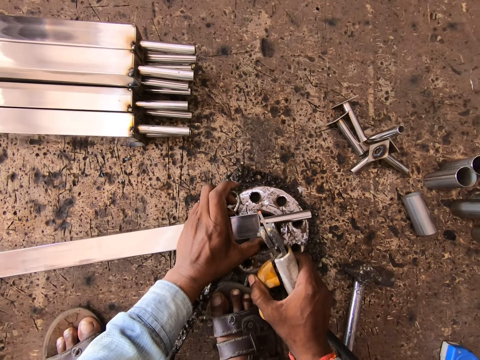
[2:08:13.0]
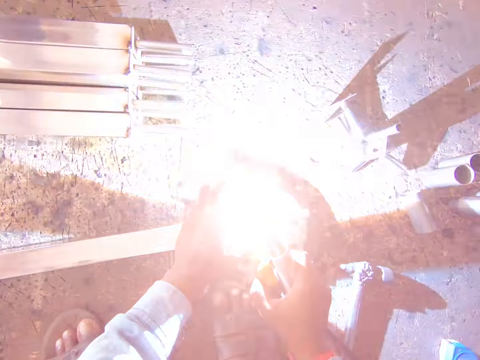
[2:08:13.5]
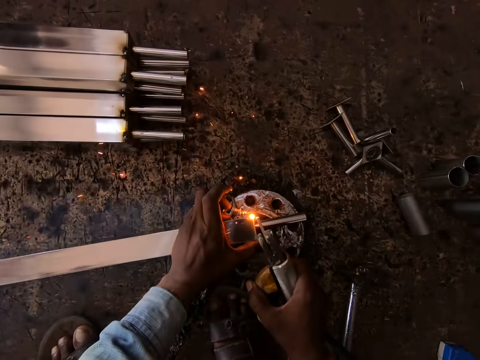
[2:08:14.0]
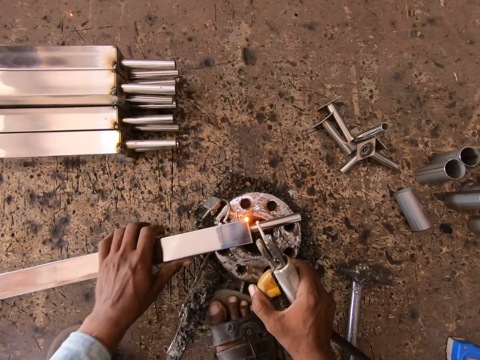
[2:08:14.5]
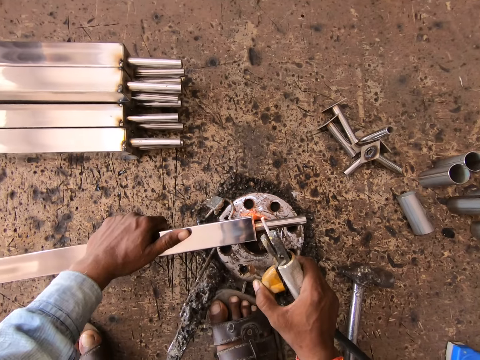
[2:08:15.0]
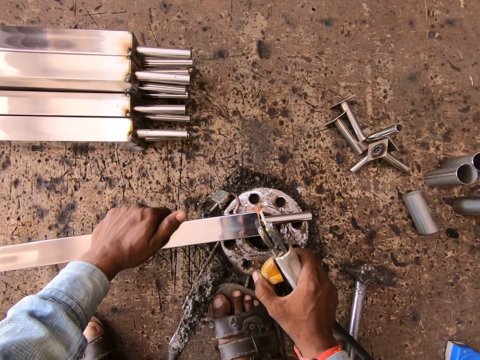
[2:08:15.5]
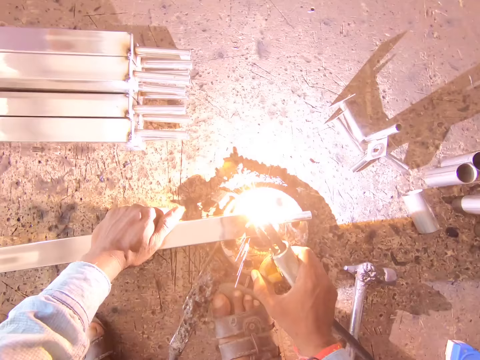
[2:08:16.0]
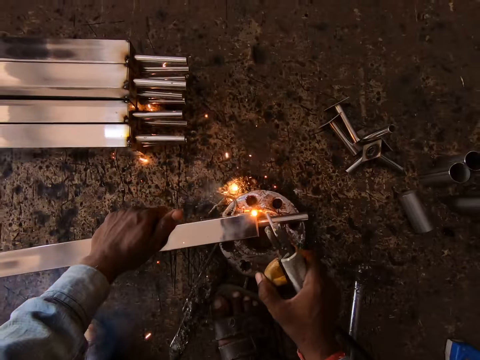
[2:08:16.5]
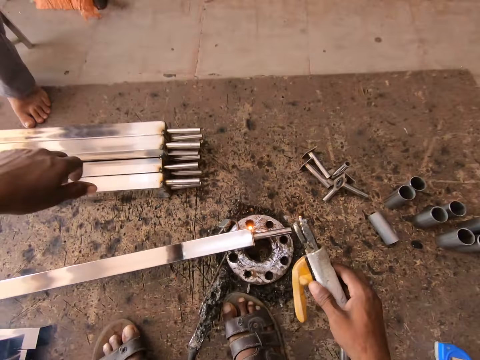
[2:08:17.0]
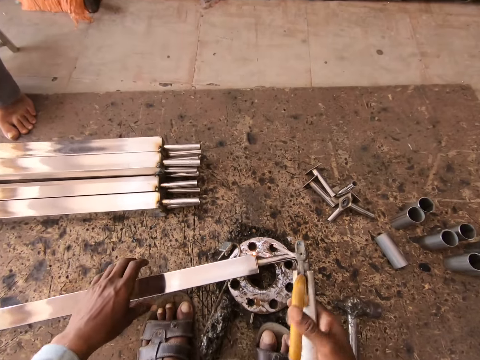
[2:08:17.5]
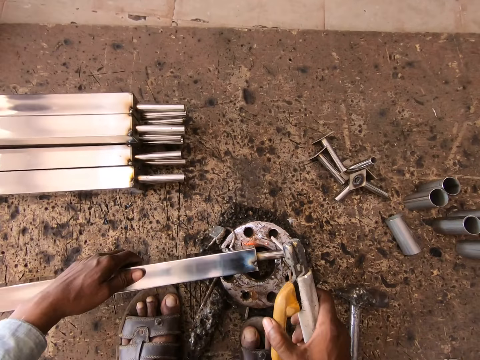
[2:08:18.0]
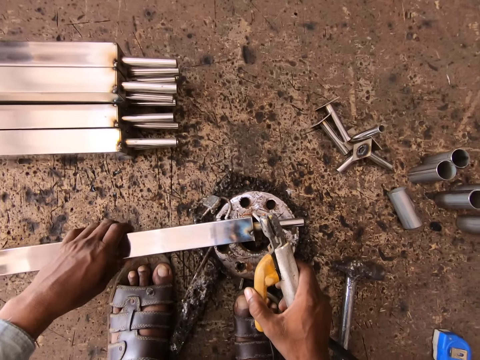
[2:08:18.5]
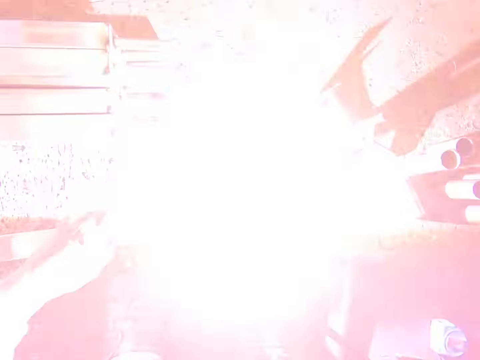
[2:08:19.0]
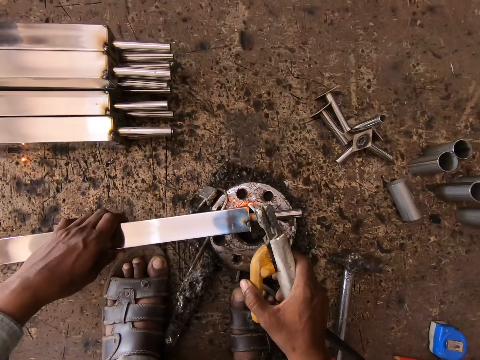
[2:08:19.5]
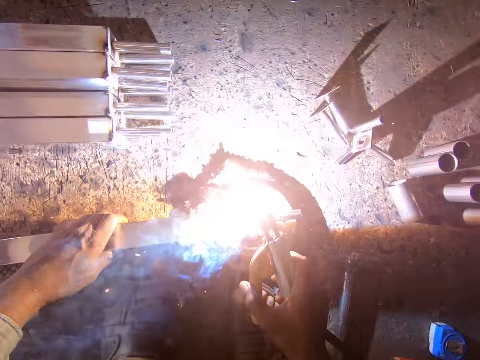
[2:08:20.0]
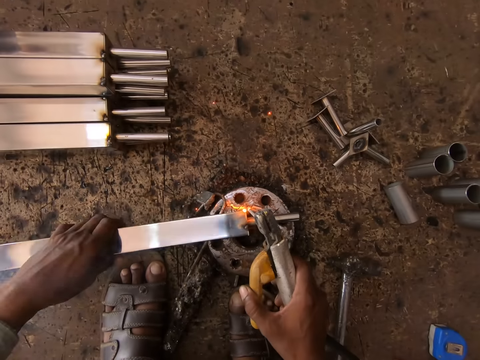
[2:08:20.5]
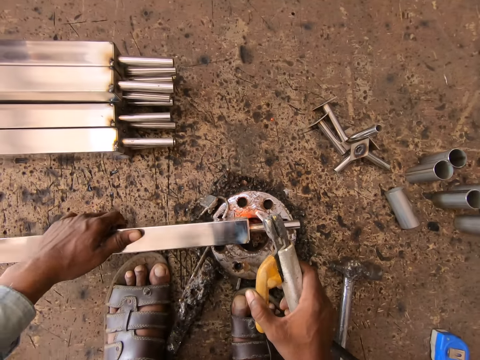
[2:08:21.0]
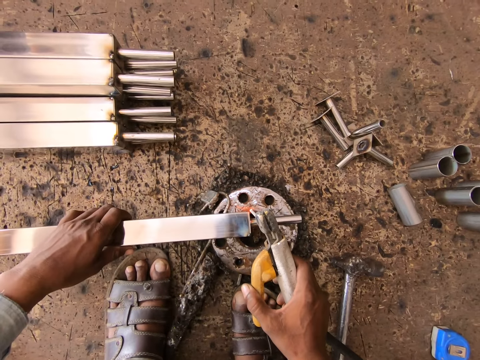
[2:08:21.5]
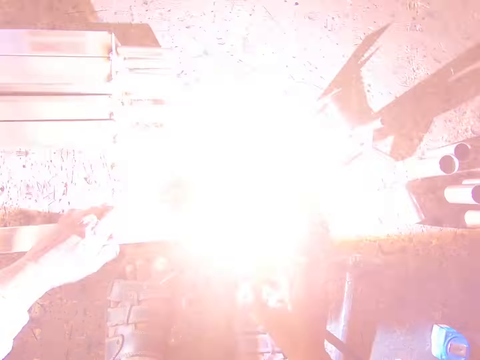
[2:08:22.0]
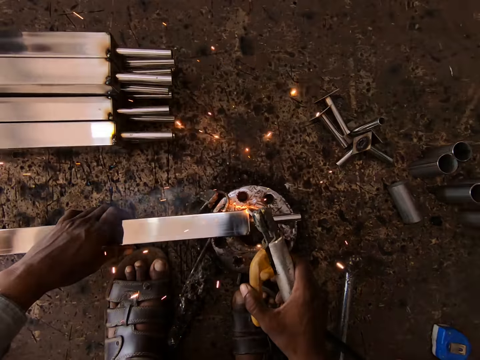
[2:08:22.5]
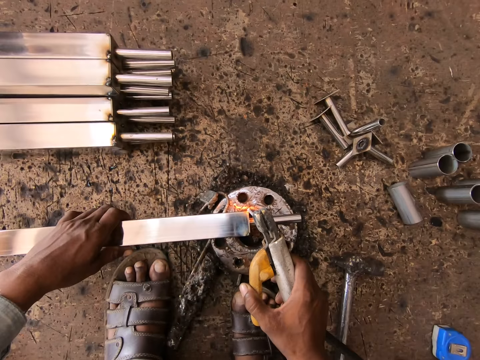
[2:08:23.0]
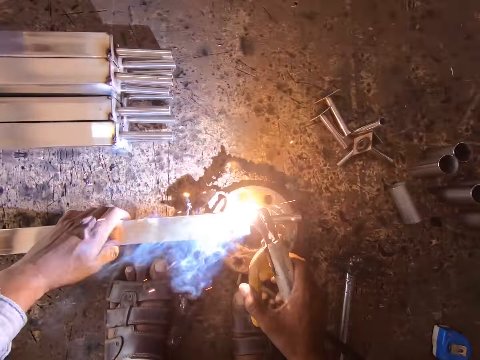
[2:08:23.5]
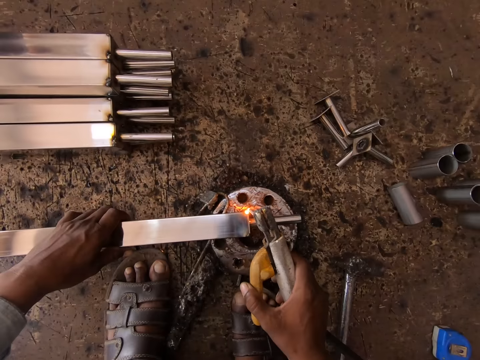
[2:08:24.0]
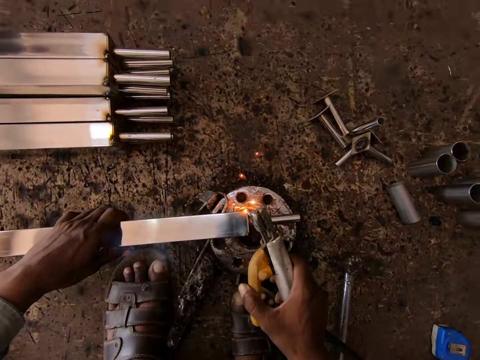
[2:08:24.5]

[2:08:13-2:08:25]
The camera wearer welds the steel tube on the flange with the welding gun in his right hand. He turns the steel tube on the flange with his left hand. He welds the steel tube on the flange with the welding gun in his right hand. He turns the steel tube on the flange with his left hand. He welds the steel tube on the flange with the welding gun in his right hand. He turns the metal rod. He welds the metal.

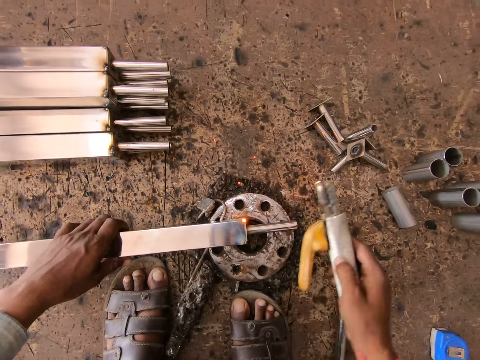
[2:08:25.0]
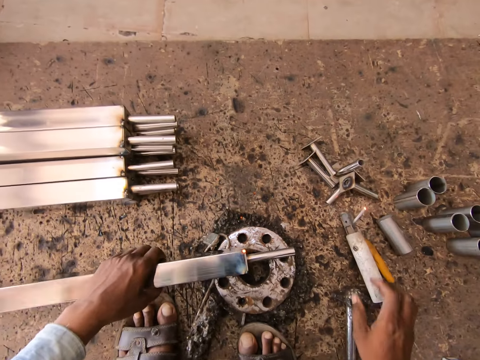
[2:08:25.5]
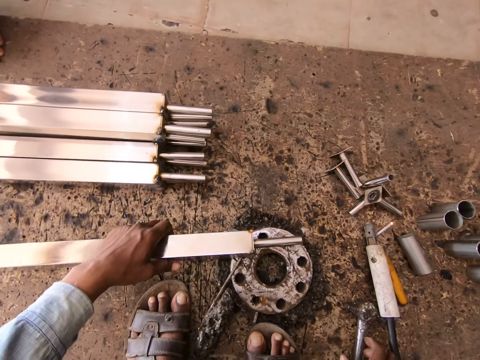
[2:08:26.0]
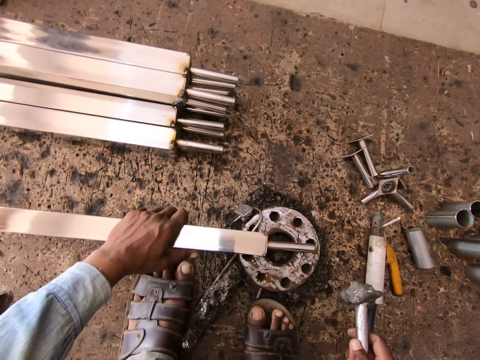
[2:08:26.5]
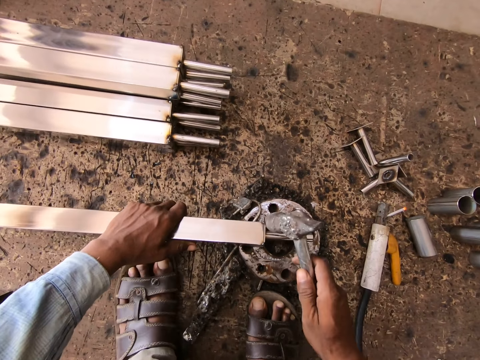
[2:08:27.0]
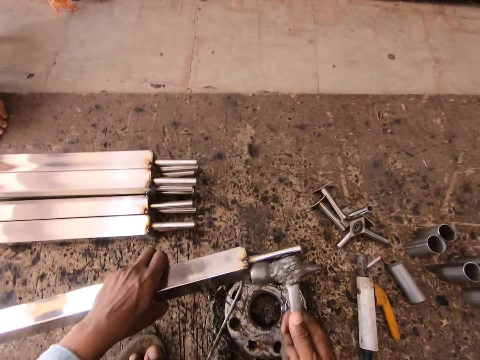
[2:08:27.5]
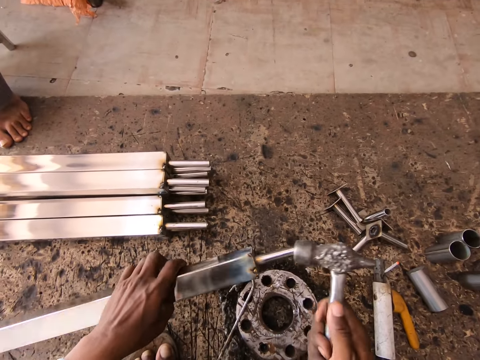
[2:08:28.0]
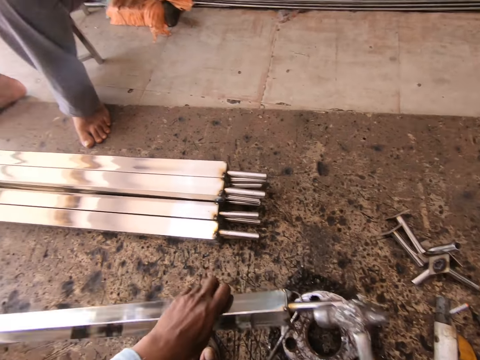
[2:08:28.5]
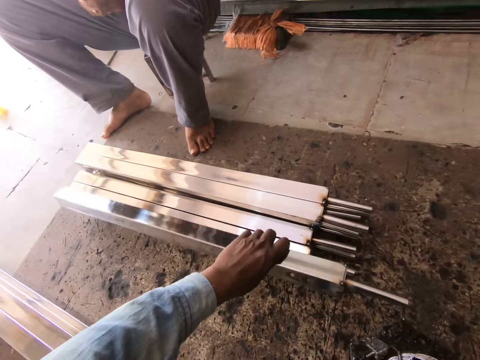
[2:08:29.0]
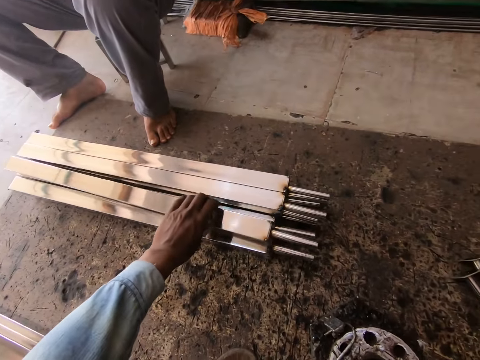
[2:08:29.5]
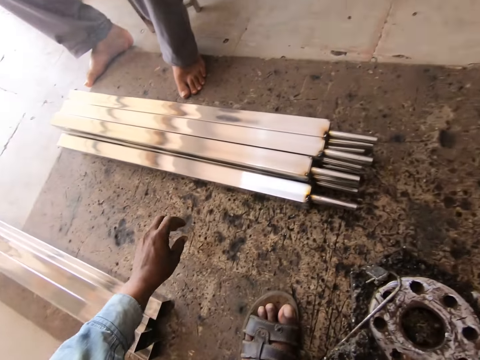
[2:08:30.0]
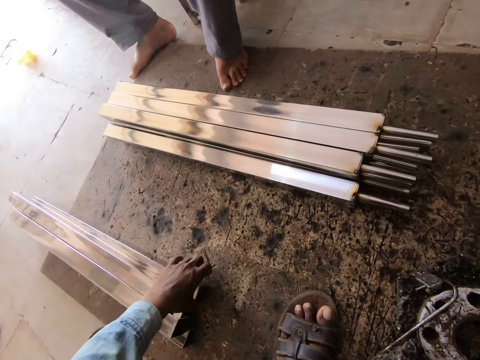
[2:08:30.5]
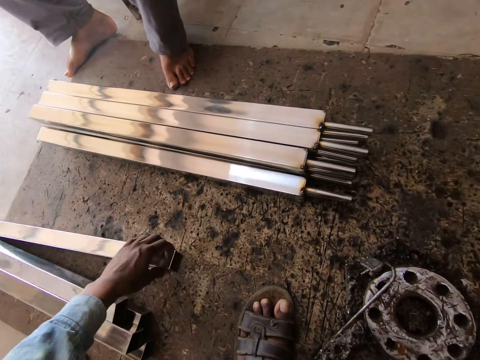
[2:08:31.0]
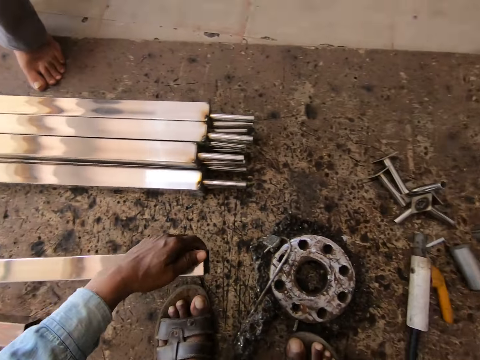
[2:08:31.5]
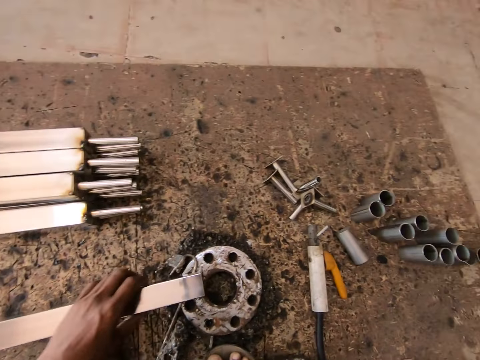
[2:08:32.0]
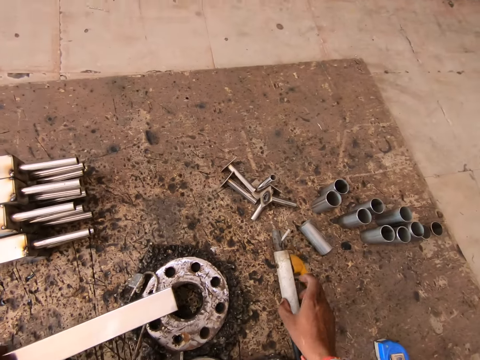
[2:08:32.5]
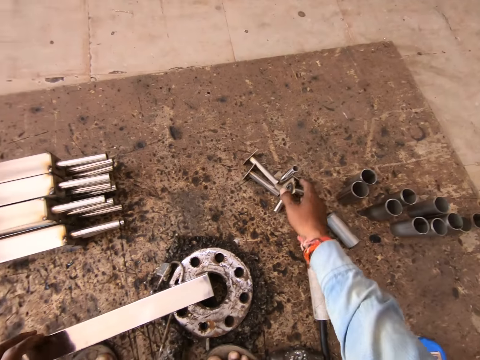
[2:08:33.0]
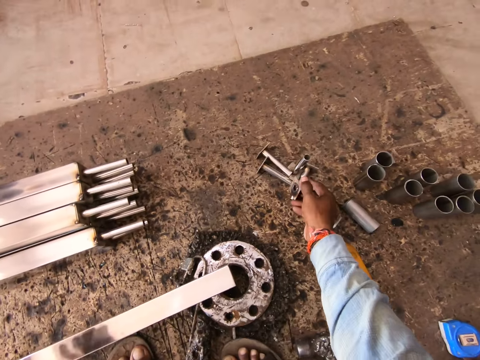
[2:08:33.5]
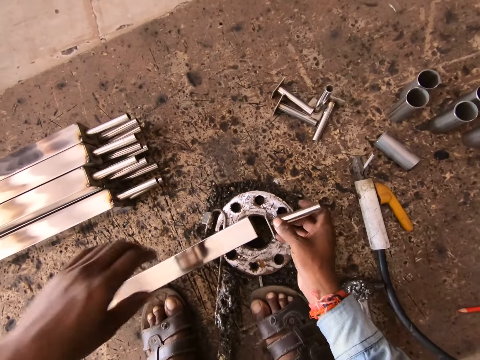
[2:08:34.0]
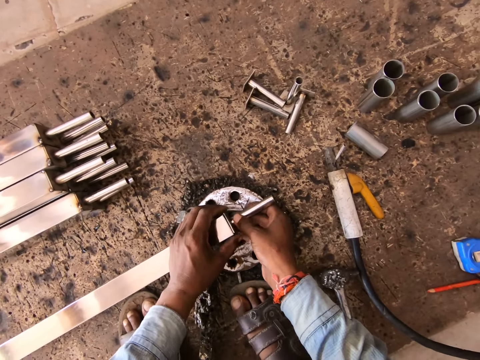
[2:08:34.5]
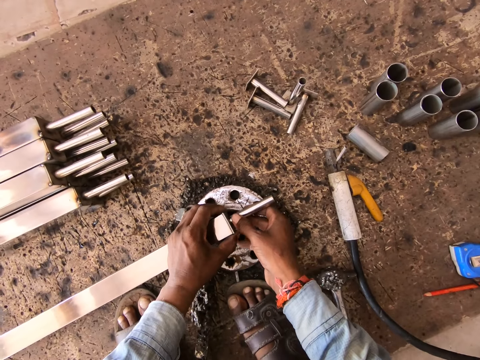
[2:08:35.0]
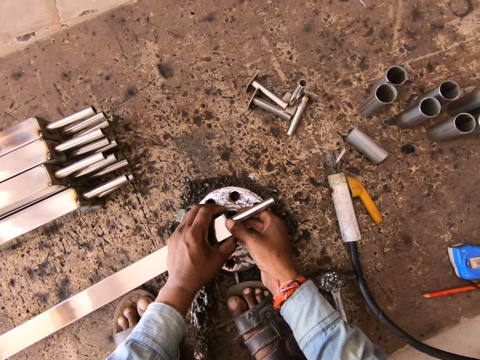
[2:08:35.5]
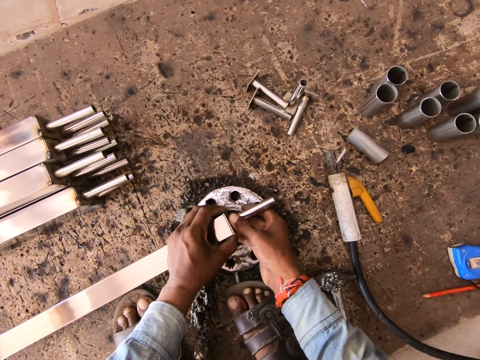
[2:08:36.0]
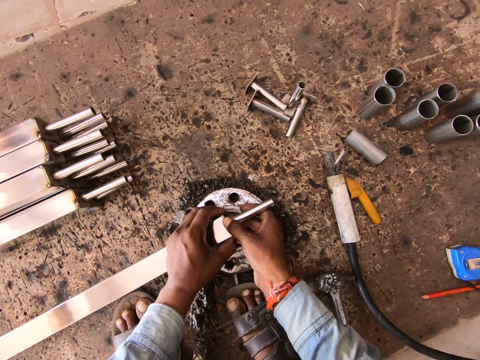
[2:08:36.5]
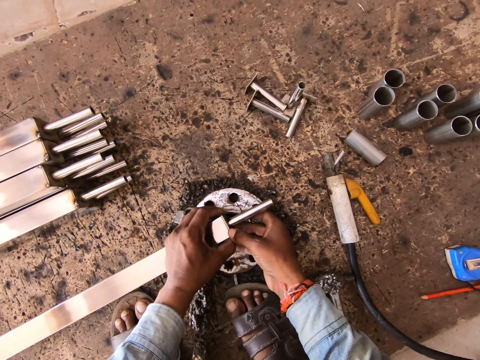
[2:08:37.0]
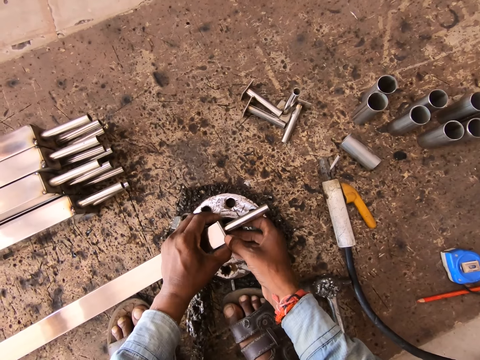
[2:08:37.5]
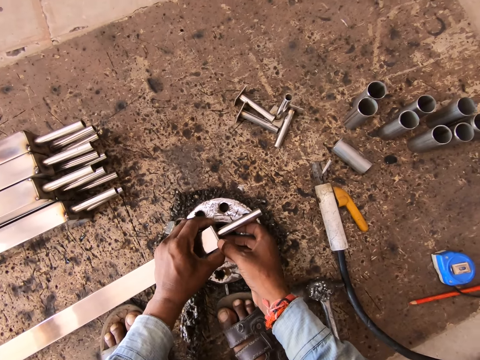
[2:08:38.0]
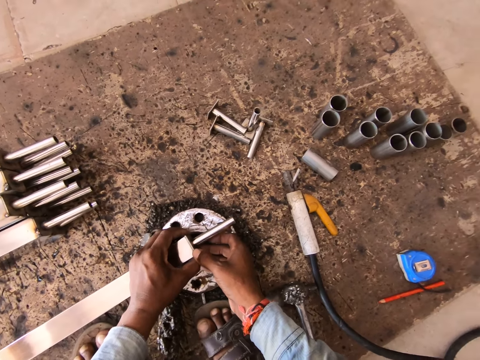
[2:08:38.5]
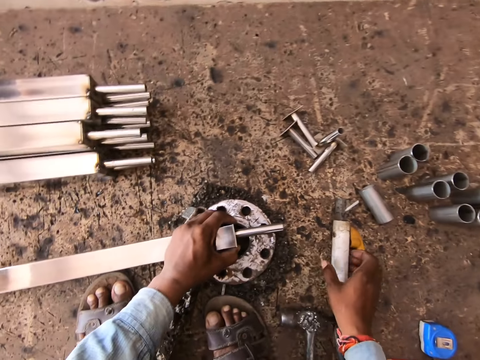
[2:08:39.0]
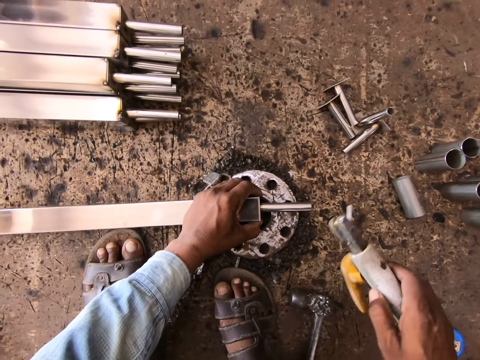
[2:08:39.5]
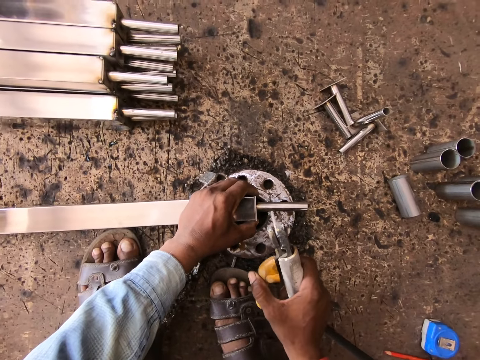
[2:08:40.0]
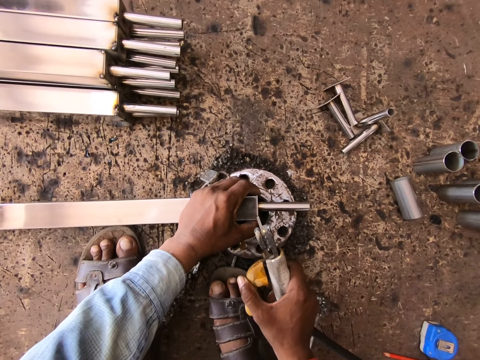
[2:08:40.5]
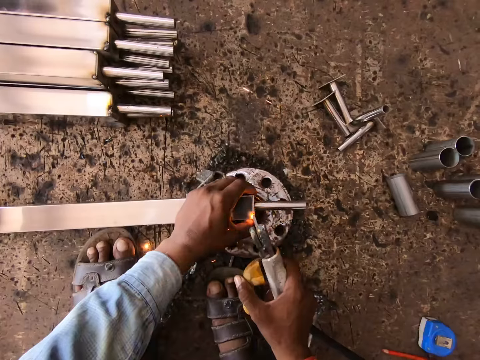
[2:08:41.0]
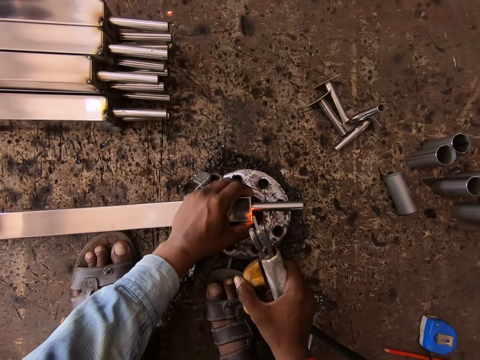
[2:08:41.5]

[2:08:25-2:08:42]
The camera wearer drops the welding gun or welding machine on the floor with his right hand. He adjusts the steel tube on the flange with his left hand and turns the metal rod. He picks the hammer from the floor with his right hand. He hits the steel tube on the flange with the hammer in his right hand. He lifts the steel tube from the flange with his left hand. He hits the steel tube with the hammer in his right hand. He drops the steel tube on the floor with his left hand. He picks the steel tube from the floor with his left hand. He places the steel tube on the flange with his left hand. He picks the welding machine. He moves the welding gun on the floor with his right hand. He picks a metal pipe from the floor with his right hand. He fits the metal pipe to the steel tube with both hands. He picks the welding gun from the floor with his right hand. He welds the steel tube on the flange with the welding gun in his right hand.
